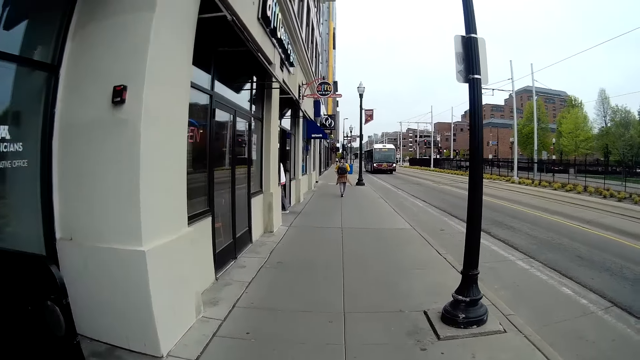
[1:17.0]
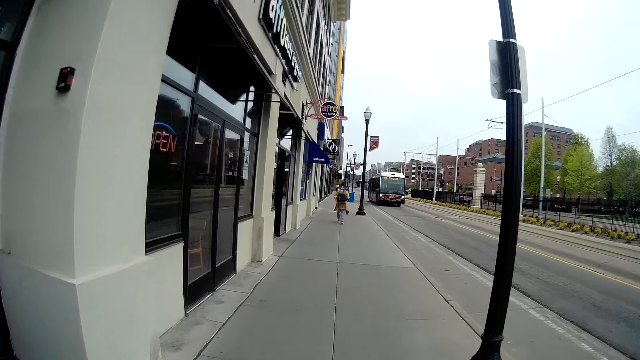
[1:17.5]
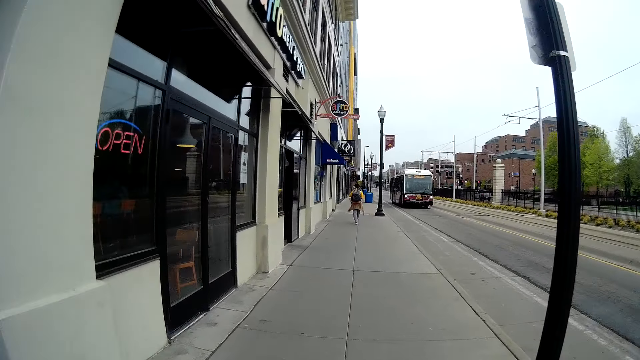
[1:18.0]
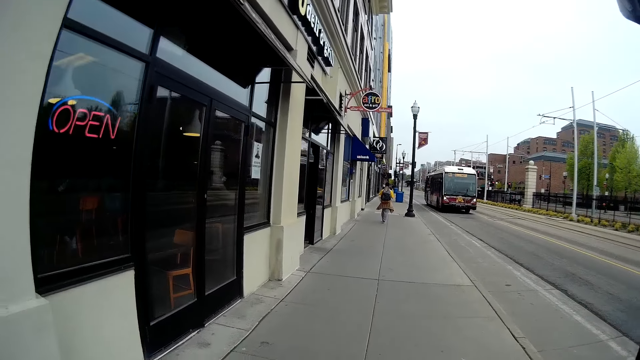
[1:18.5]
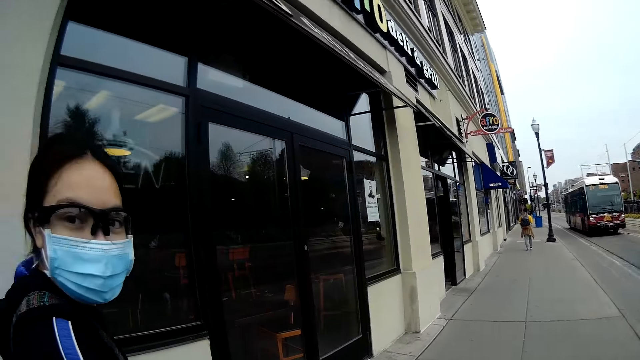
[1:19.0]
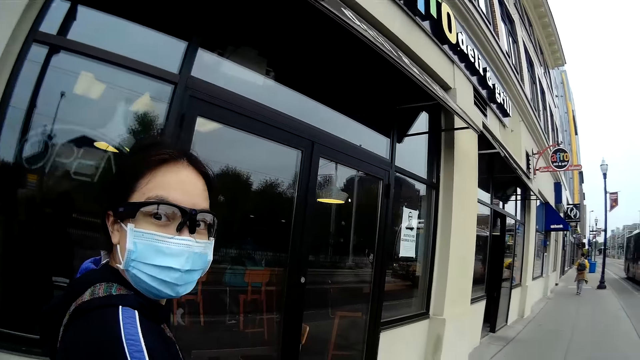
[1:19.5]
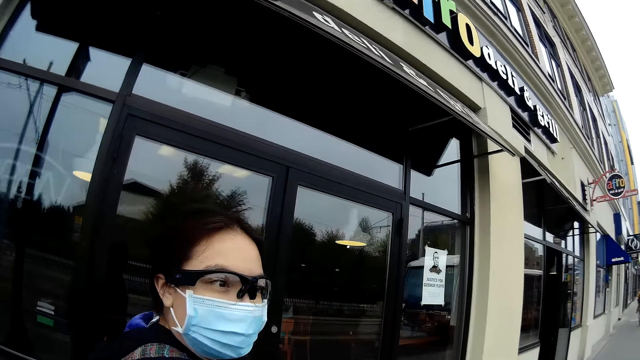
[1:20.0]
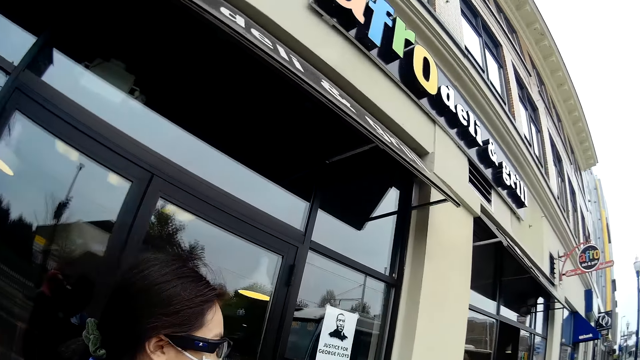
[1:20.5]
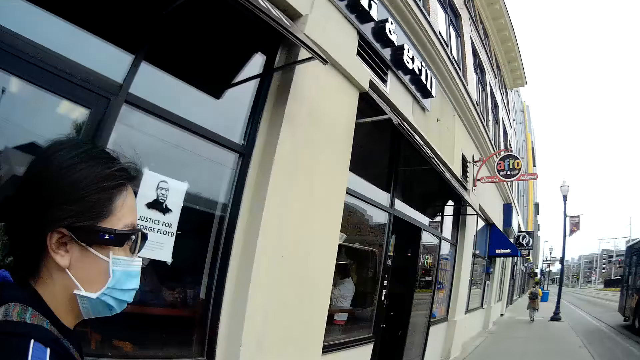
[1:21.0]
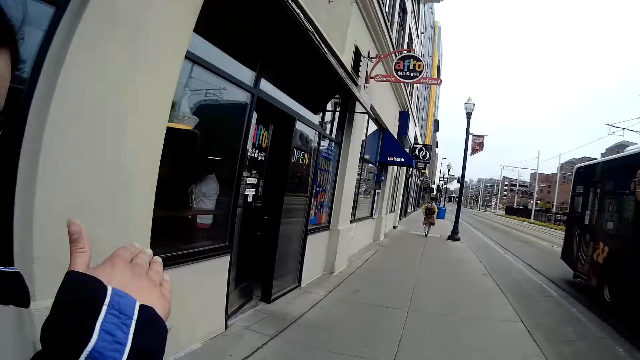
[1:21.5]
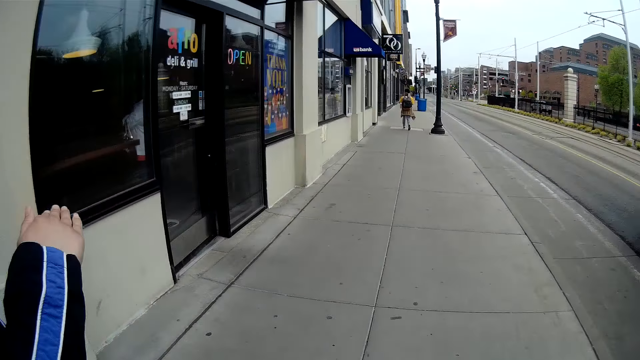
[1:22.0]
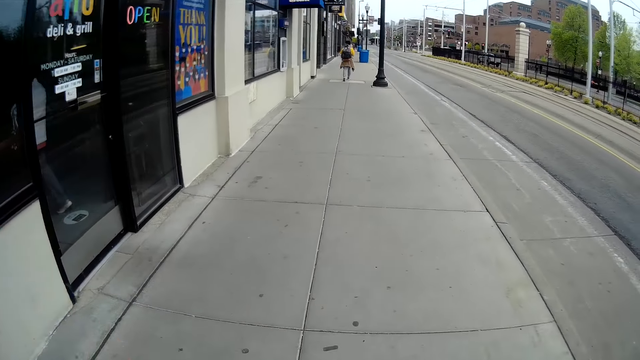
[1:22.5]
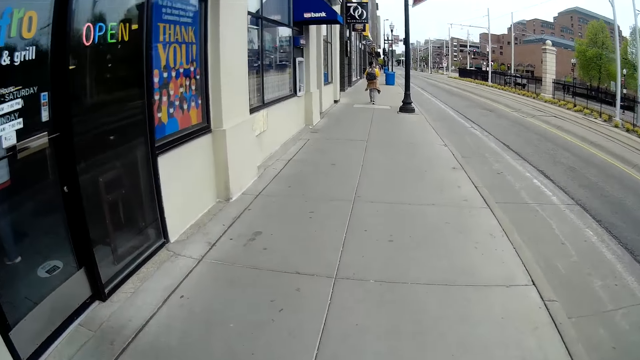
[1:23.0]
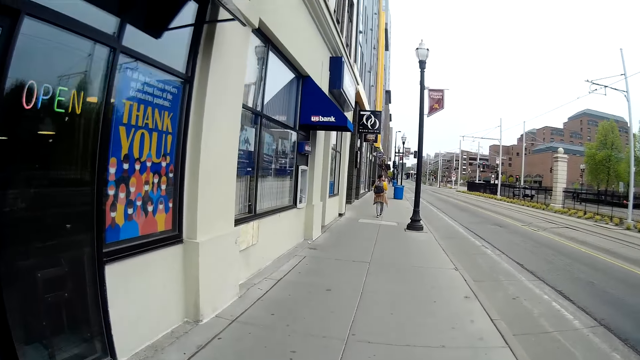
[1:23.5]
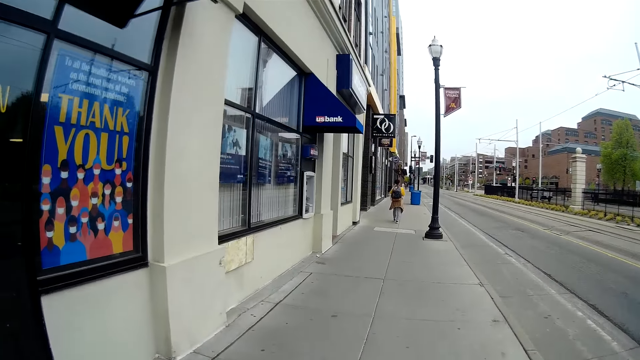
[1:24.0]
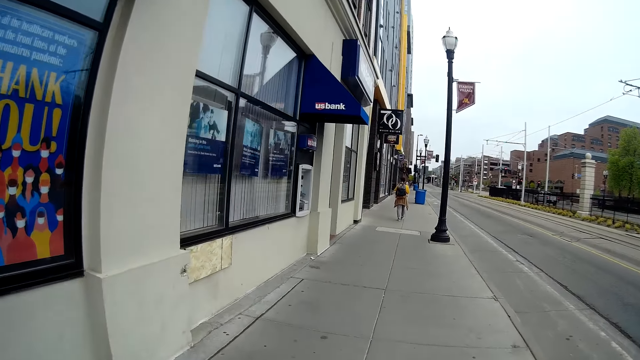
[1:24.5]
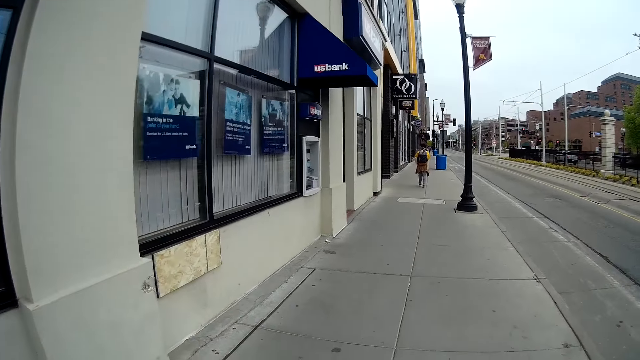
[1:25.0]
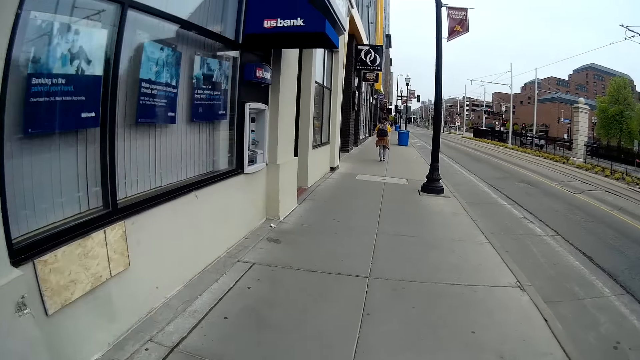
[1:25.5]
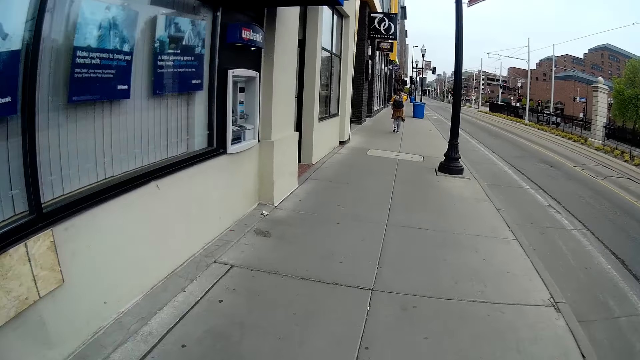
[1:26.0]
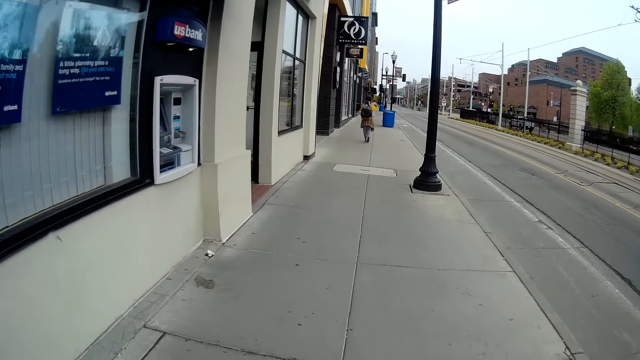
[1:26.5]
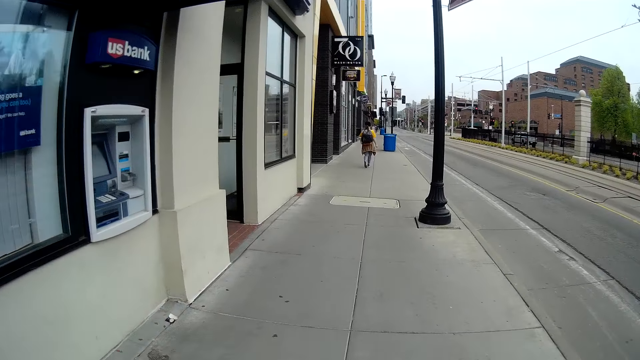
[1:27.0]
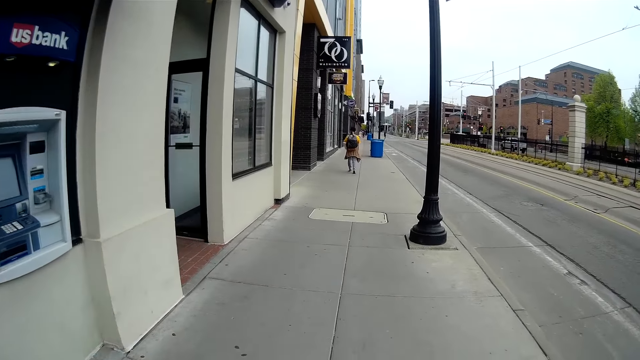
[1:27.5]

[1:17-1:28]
A woman looks at the camera wearer.

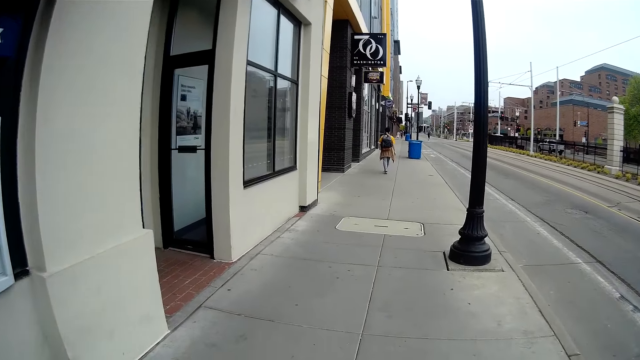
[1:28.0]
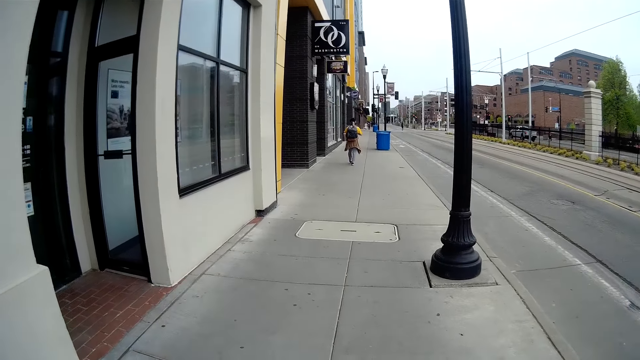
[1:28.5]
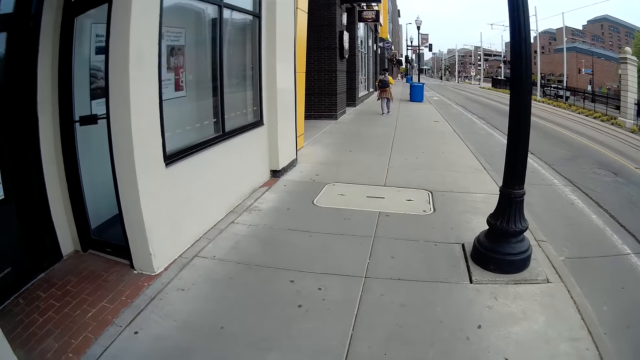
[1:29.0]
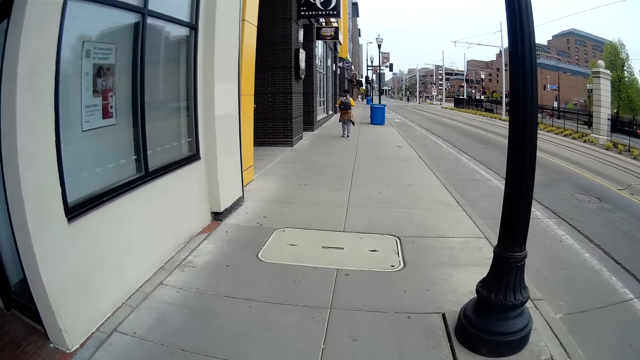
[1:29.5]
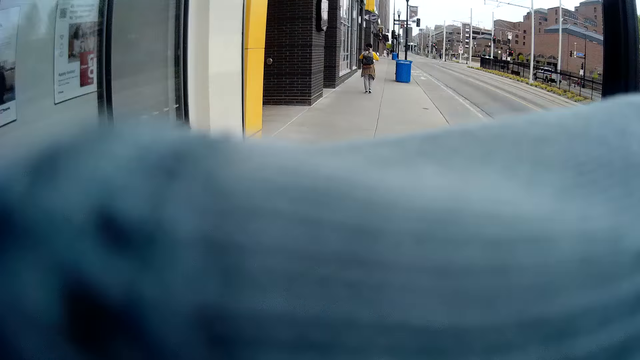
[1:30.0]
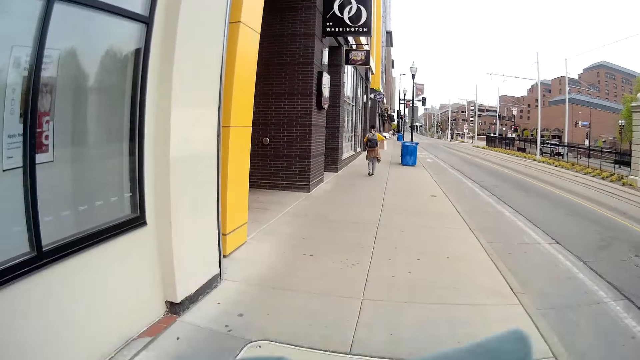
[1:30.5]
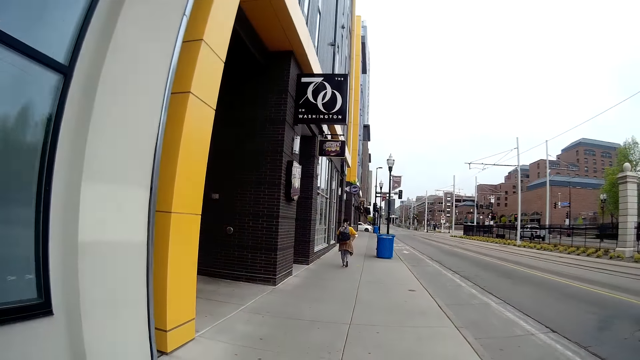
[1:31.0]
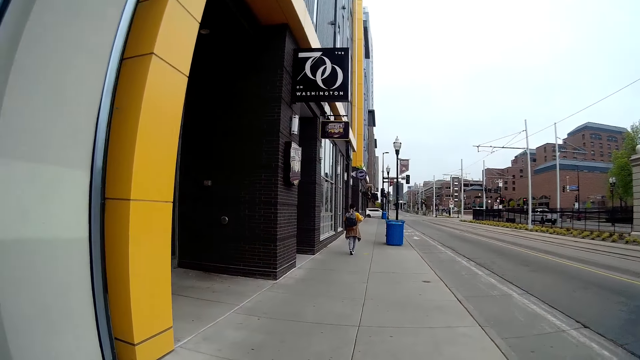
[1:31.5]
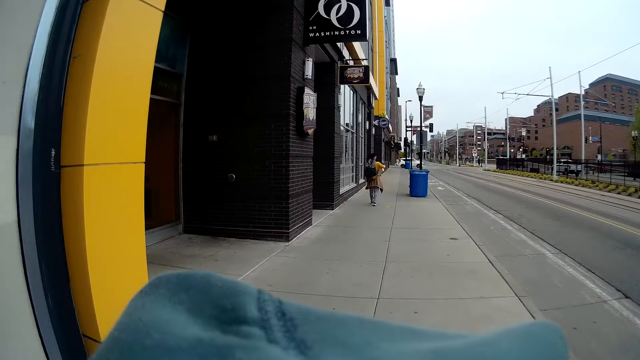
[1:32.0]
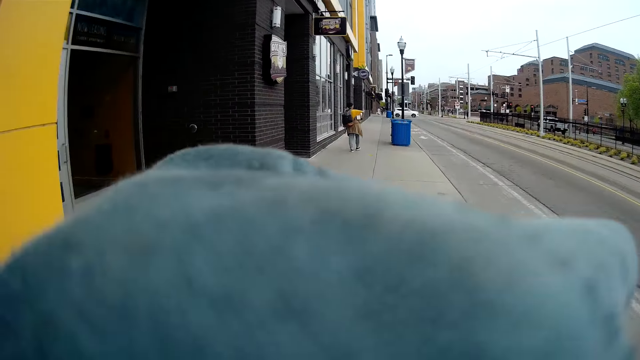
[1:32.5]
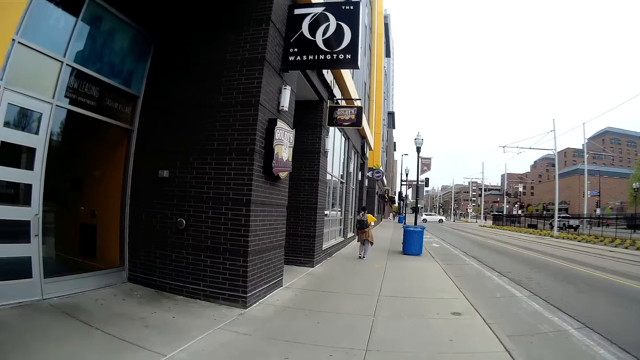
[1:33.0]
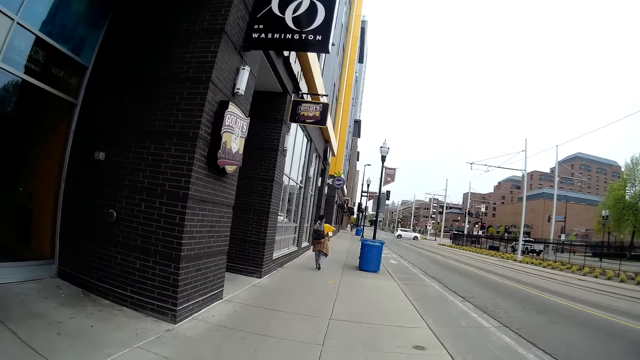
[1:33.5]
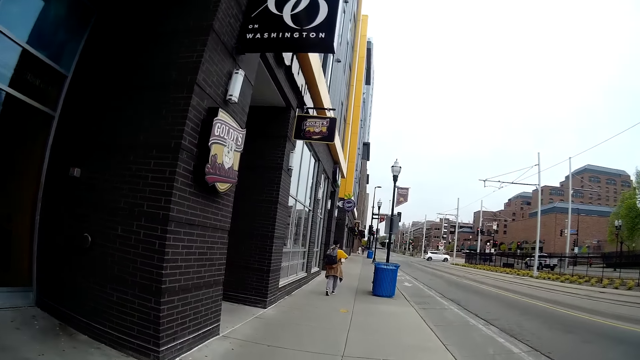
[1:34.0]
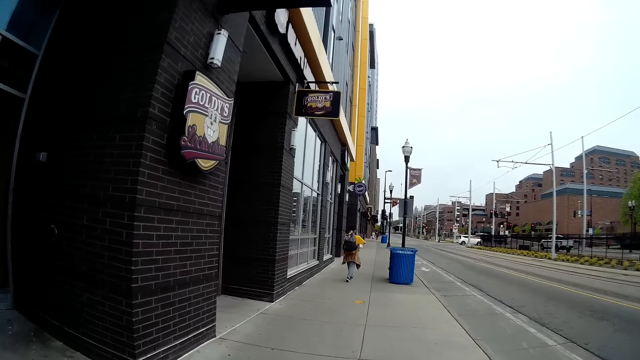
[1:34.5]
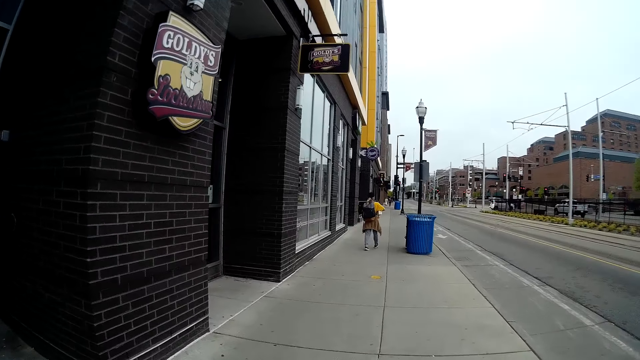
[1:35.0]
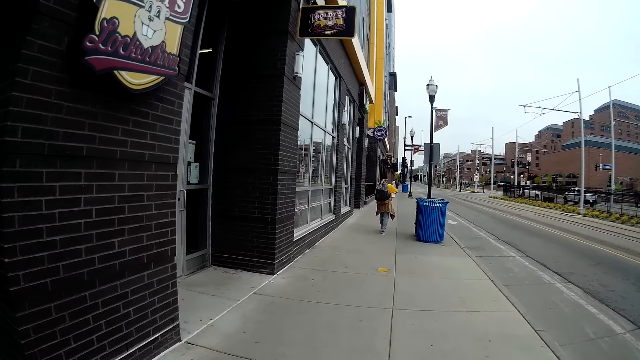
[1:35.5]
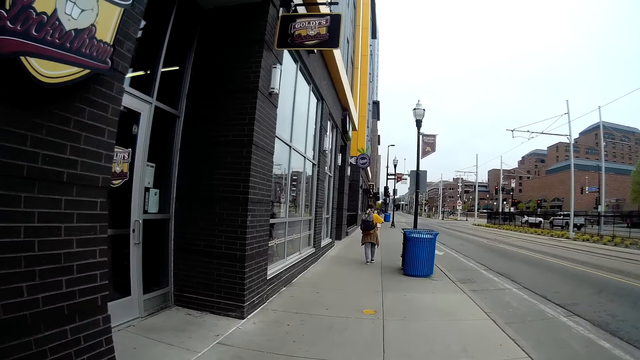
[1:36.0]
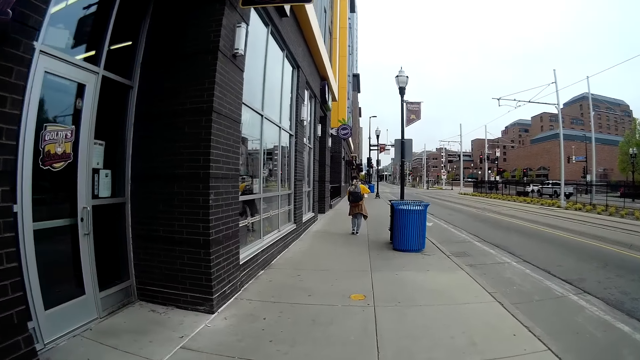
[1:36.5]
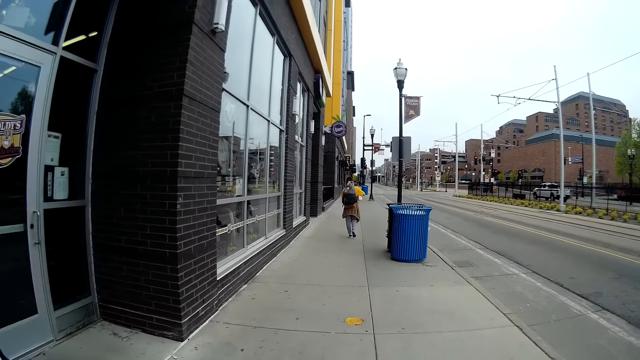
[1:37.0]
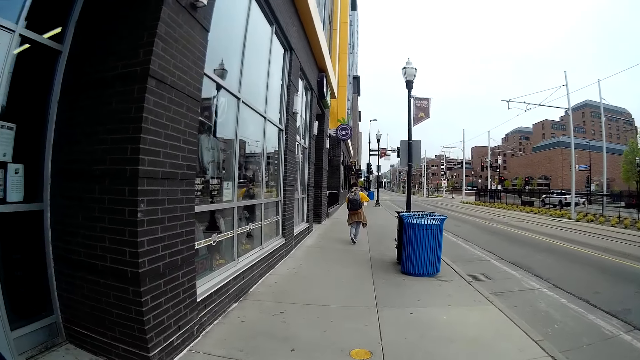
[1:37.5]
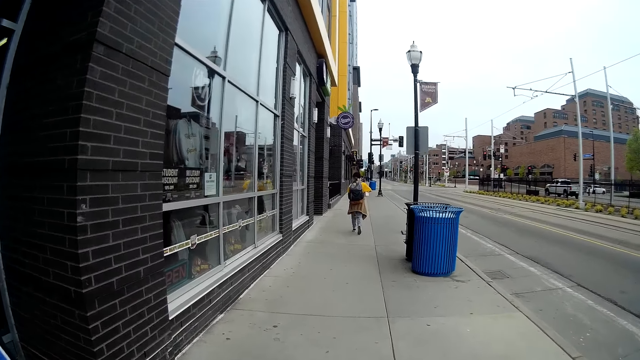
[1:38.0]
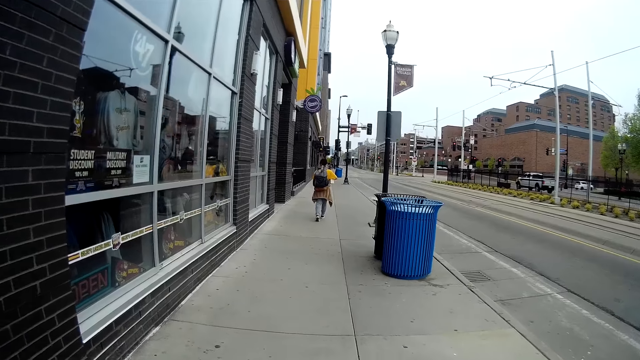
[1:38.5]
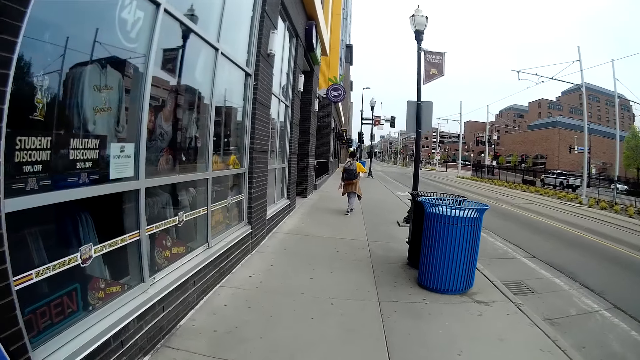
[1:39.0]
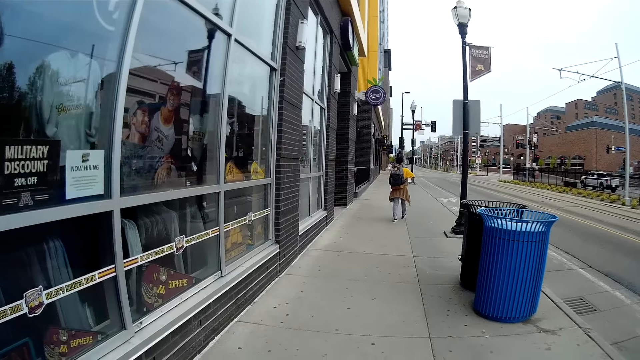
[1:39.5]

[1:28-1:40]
The woman converses with the camera wearer.
